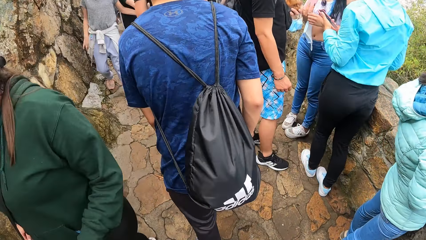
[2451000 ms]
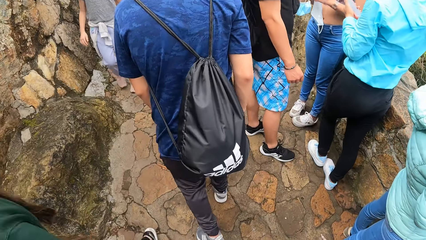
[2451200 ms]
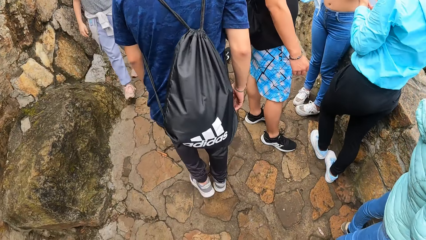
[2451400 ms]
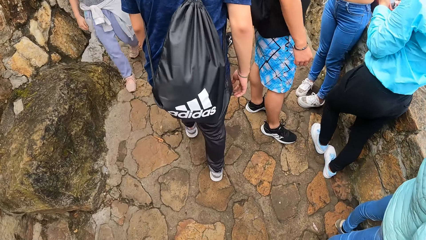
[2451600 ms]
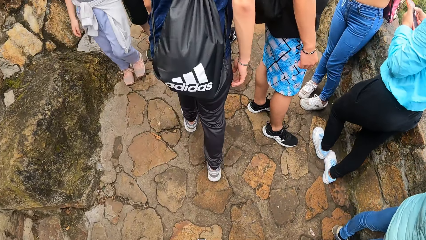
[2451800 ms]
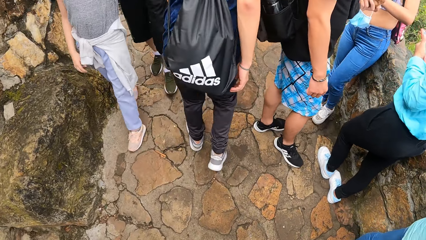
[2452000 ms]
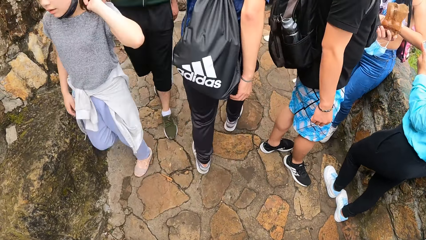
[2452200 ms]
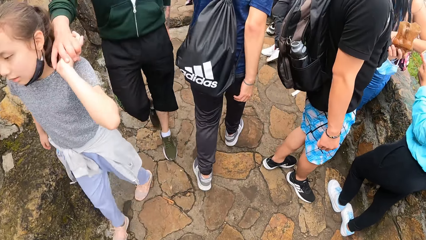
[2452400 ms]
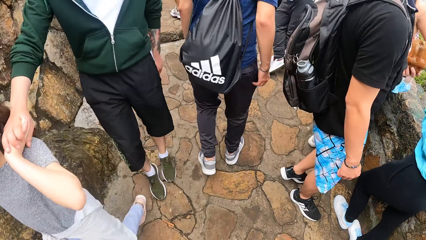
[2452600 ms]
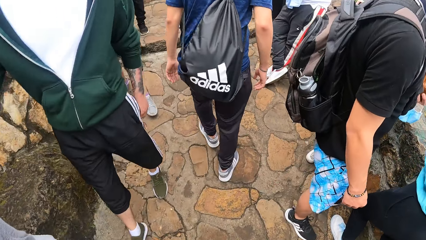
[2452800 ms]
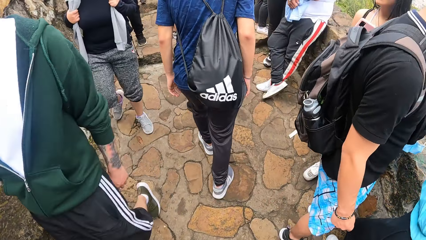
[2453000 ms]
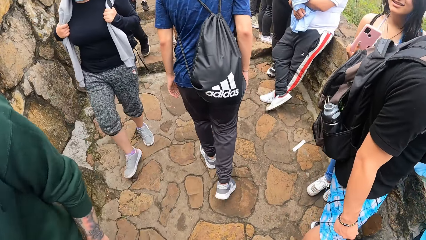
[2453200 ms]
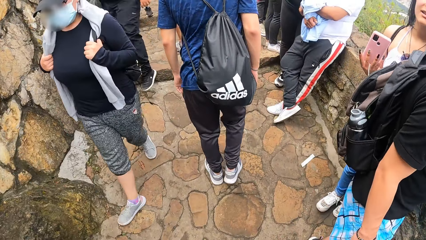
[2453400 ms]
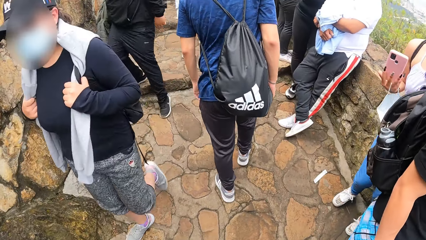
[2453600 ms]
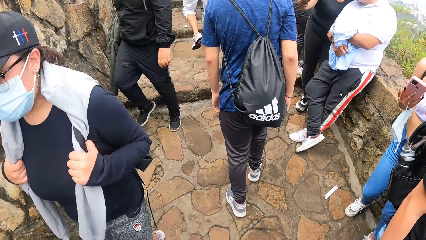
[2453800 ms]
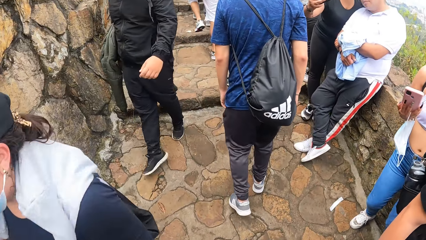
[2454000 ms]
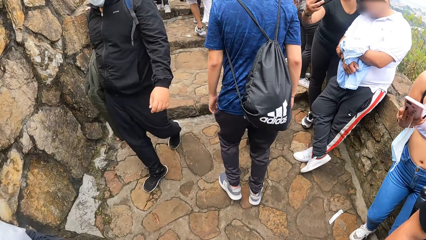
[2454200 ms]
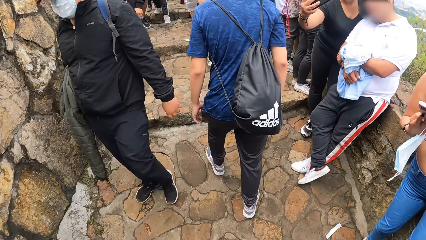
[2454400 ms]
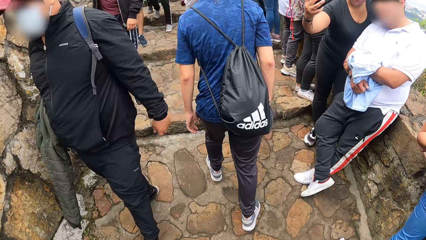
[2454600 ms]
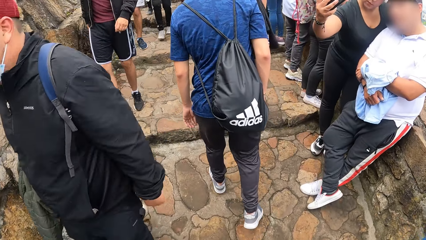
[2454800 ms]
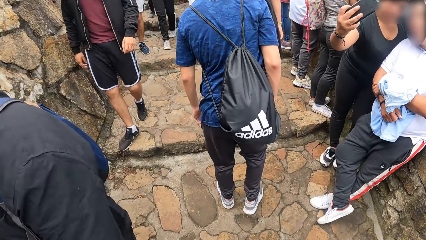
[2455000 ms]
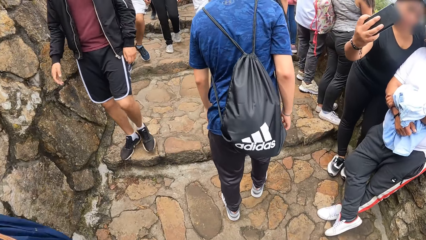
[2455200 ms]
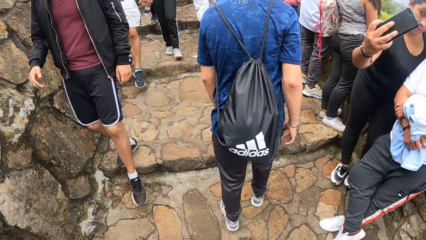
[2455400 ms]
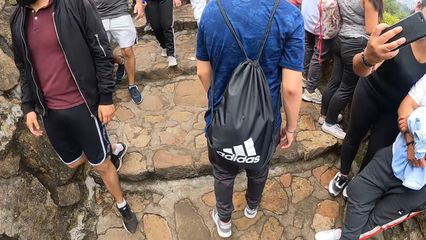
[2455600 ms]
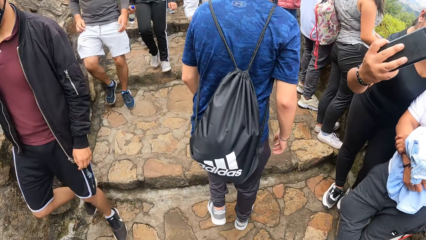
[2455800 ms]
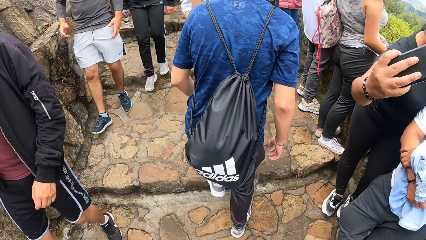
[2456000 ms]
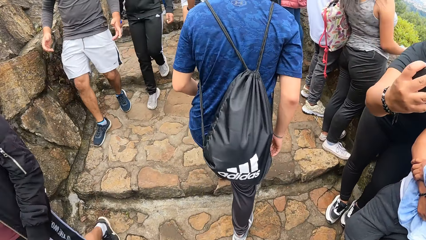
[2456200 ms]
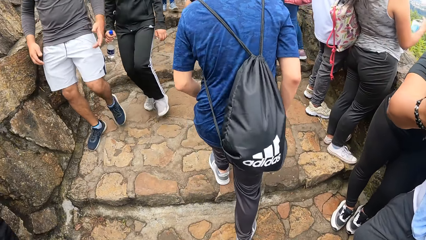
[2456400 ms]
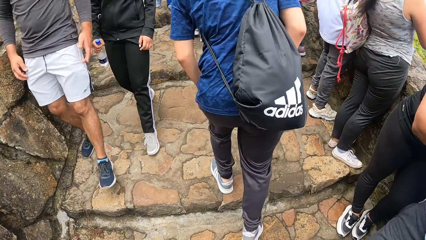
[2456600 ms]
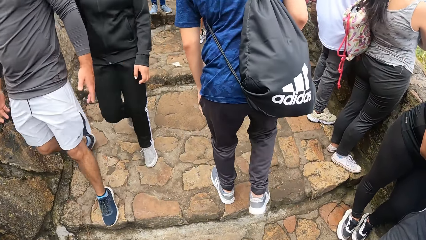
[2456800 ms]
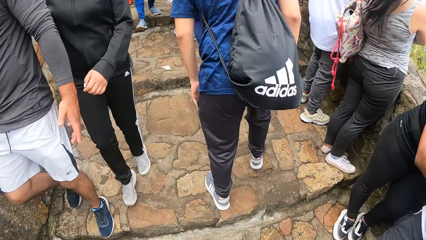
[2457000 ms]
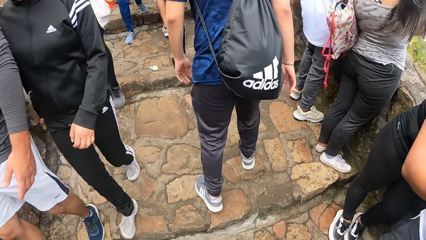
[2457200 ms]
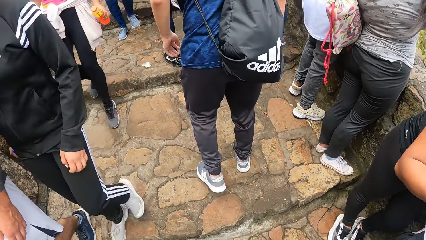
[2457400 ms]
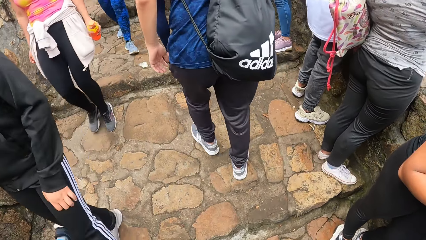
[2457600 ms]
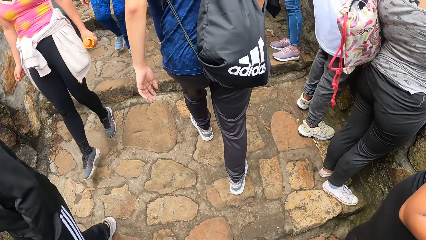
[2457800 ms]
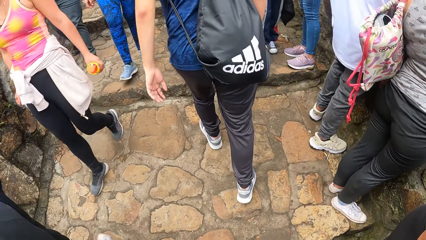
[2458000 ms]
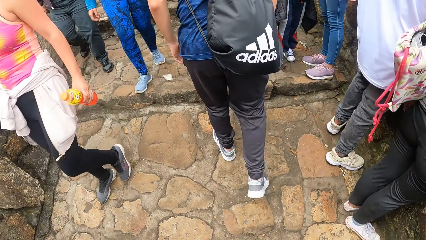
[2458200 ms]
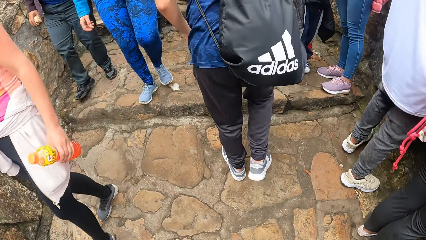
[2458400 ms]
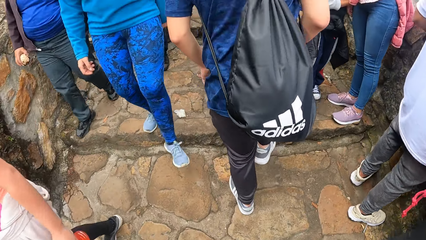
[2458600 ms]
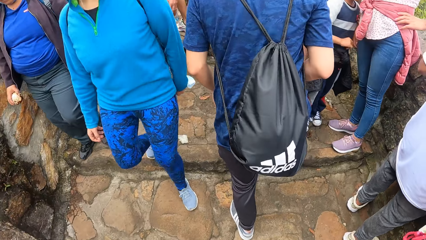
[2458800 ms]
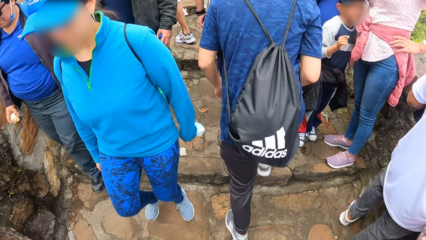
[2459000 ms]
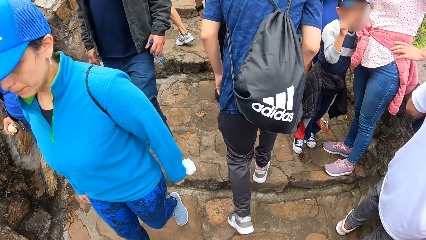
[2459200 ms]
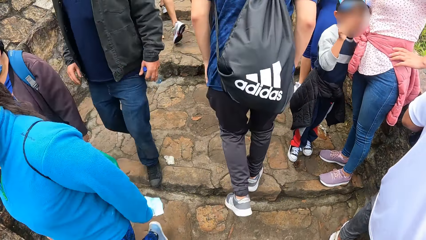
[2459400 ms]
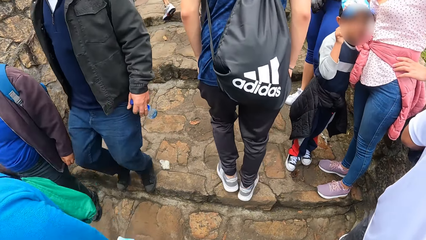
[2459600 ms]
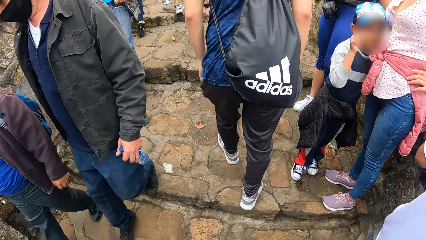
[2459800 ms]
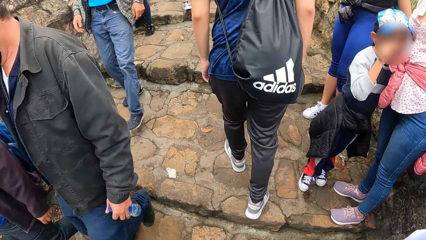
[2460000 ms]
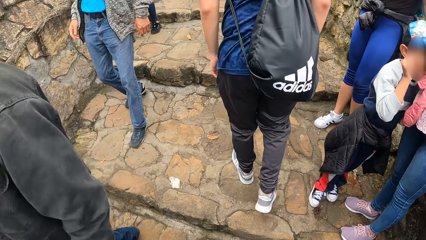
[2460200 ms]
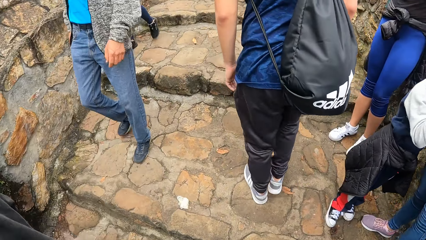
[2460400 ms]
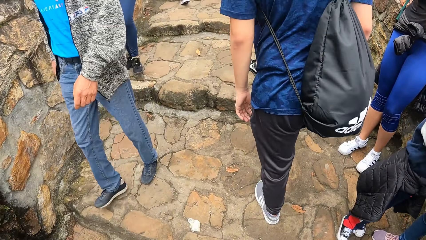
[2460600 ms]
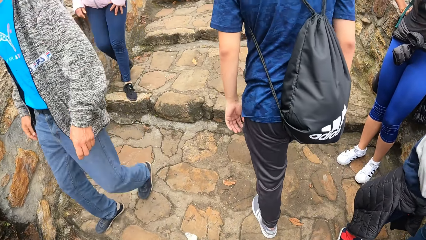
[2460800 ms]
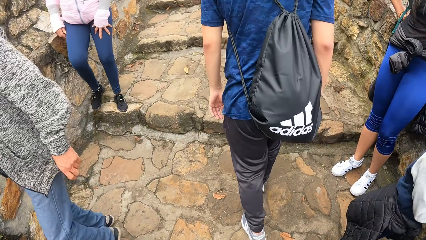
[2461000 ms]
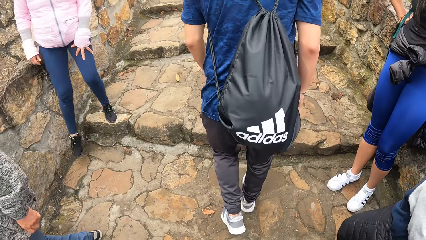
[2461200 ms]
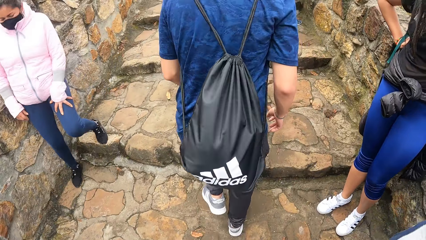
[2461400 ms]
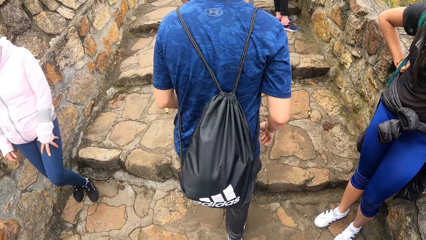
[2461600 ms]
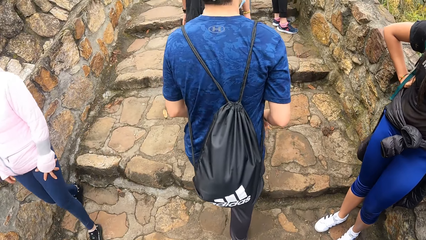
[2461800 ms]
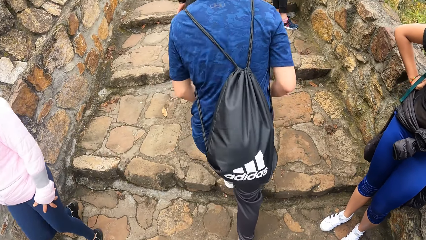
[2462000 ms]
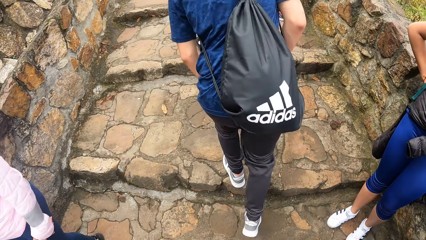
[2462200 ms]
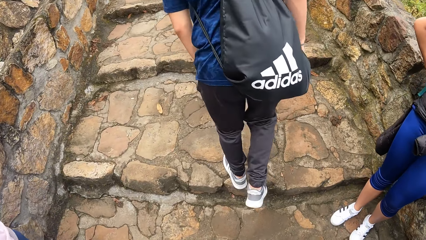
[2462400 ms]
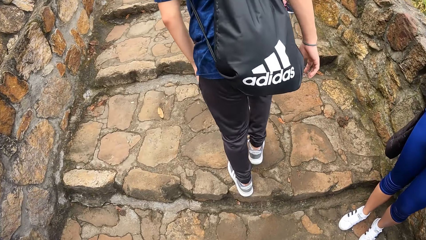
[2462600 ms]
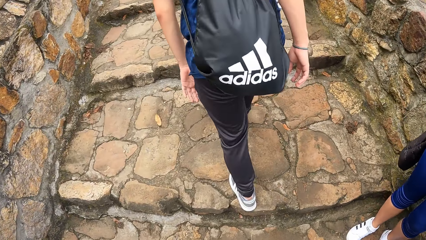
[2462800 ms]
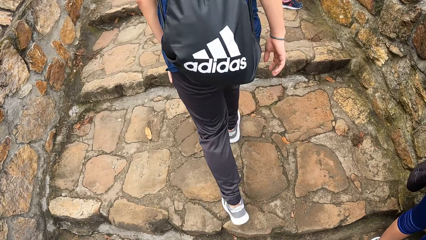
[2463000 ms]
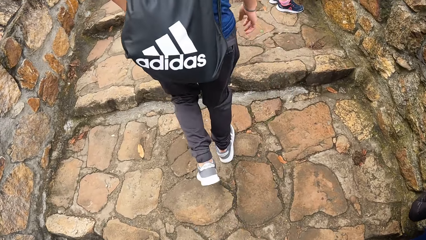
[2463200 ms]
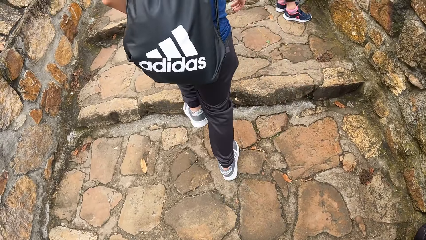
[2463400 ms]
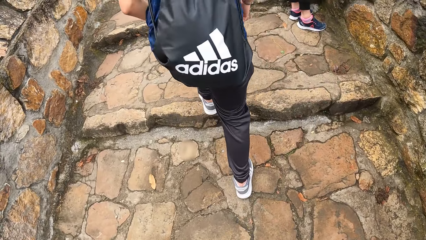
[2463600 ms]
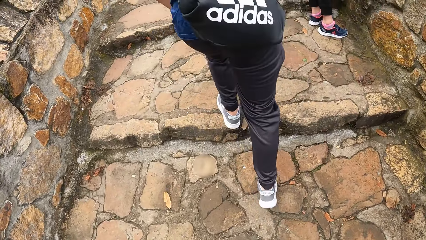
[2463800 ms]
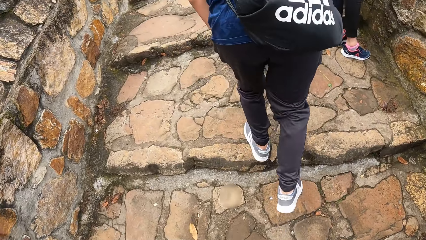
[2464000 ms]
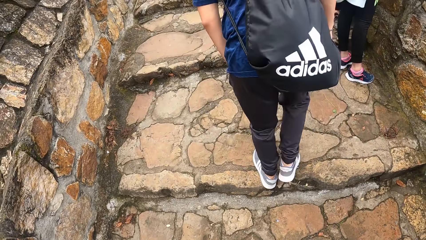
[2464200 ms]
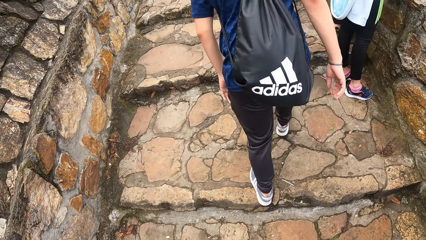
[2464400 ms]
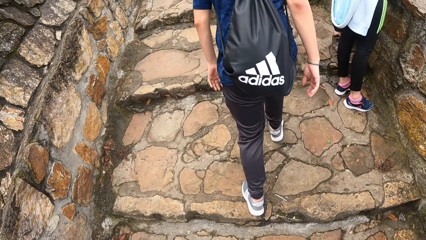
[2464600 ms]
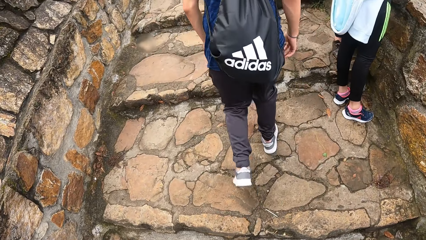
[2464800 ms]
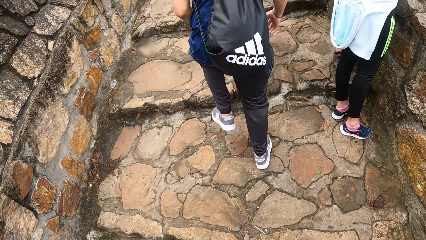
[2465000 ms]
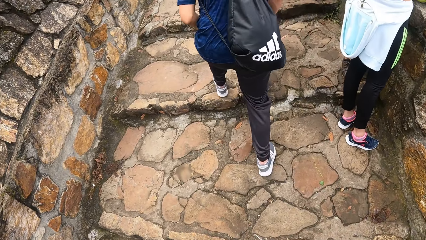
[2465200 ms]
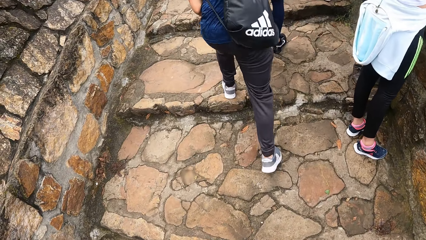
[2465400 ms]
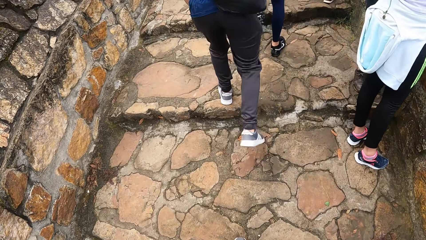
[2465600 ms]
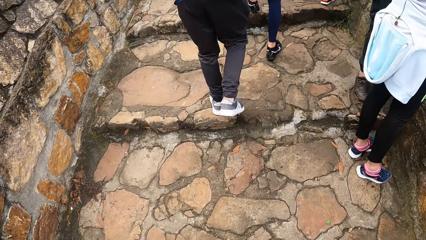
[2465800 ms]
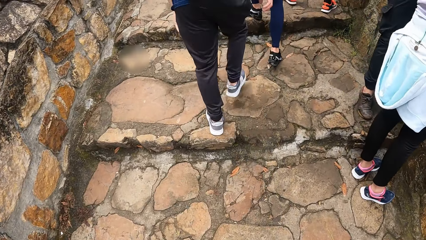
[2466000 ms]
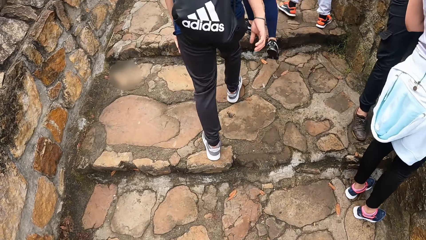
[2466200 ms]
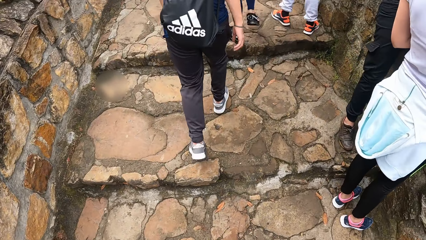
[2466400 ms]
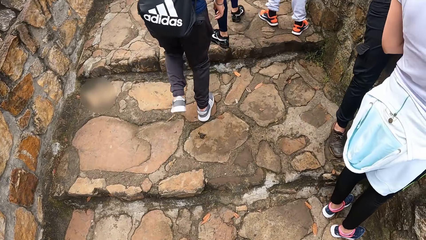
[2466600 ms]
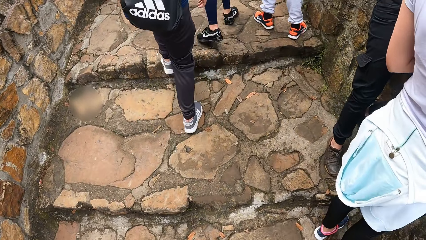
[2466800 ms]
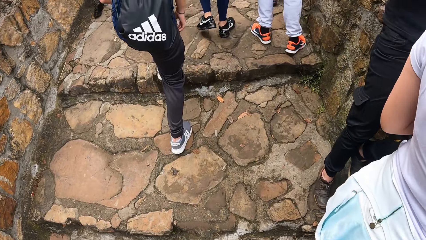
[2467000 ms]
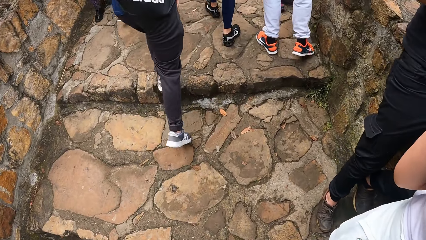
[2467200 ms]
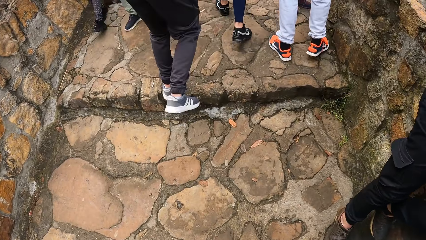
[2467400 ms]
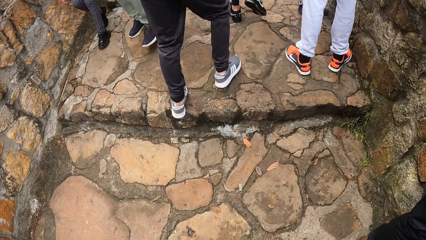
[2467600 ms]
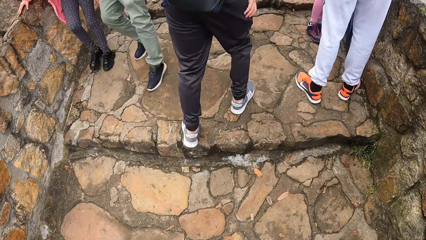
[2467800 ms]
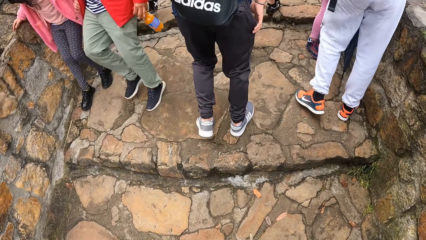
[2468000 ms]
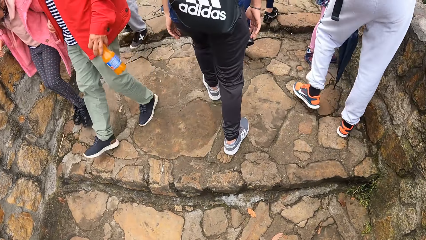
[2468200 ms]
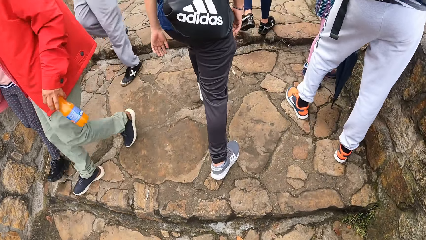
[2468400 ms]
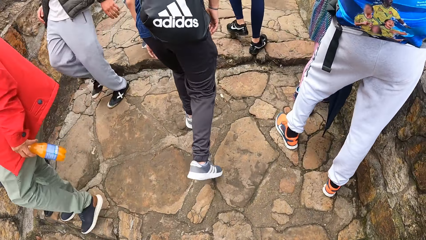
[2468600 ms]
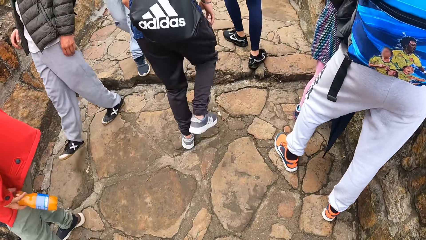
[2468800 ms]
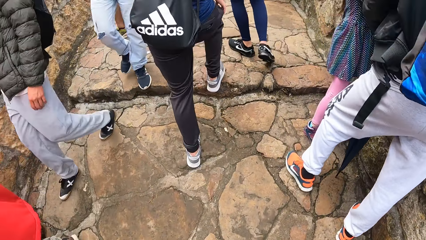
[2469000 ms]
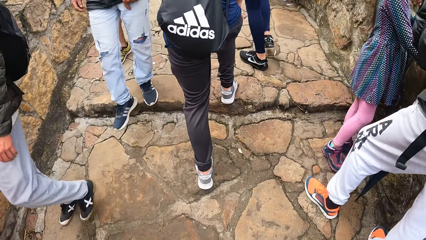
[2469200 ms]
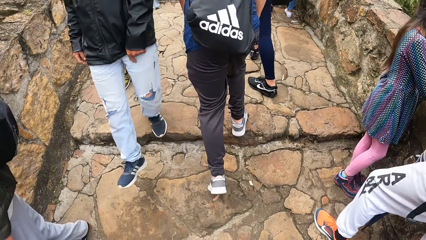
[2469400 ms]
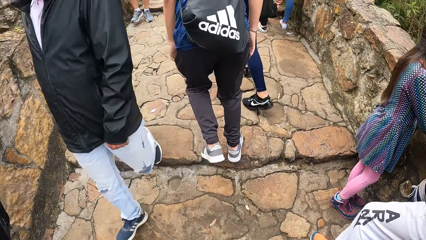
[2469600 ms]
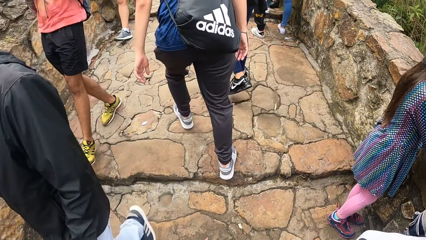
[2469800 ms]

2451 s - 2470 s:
A boy makes hand gestures with his right hand.
